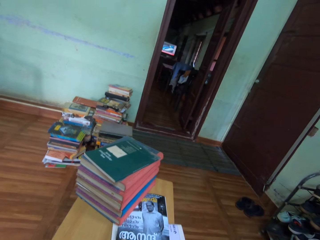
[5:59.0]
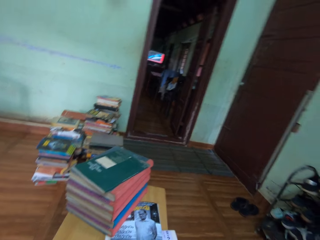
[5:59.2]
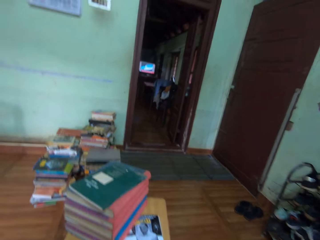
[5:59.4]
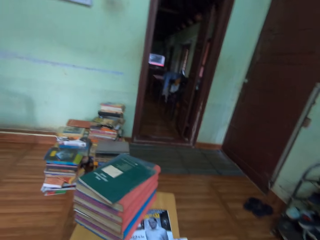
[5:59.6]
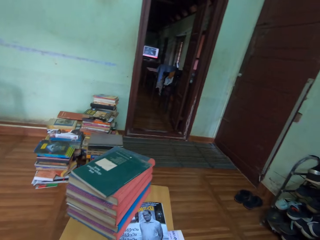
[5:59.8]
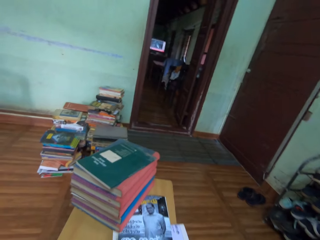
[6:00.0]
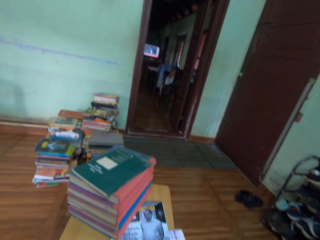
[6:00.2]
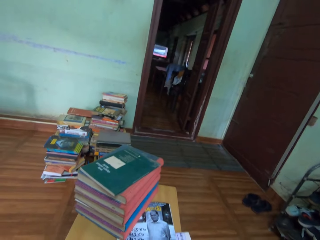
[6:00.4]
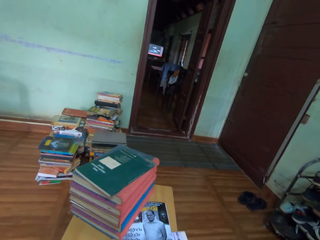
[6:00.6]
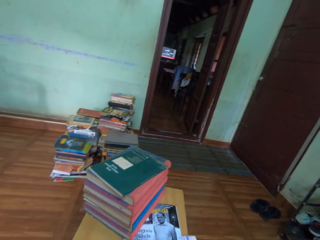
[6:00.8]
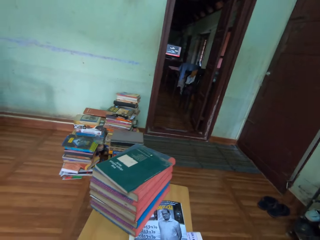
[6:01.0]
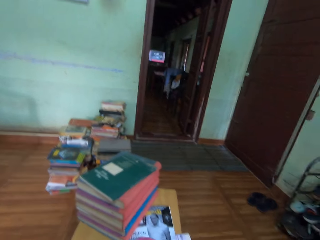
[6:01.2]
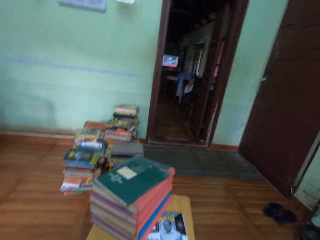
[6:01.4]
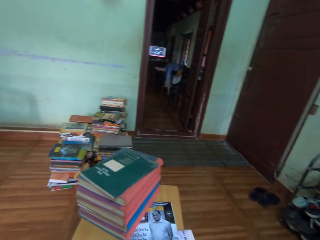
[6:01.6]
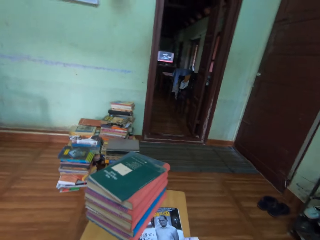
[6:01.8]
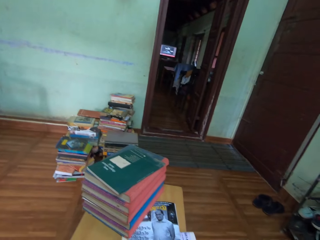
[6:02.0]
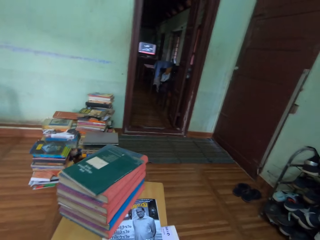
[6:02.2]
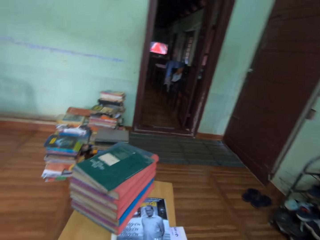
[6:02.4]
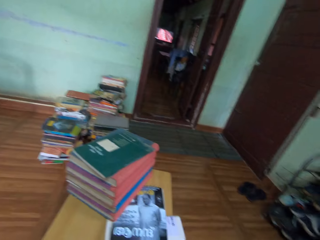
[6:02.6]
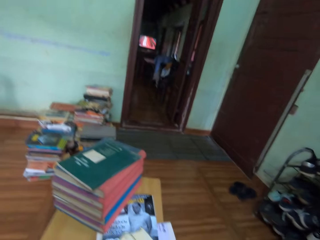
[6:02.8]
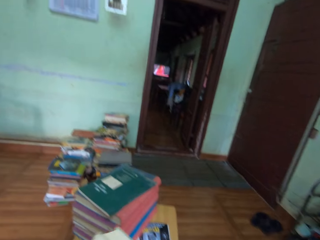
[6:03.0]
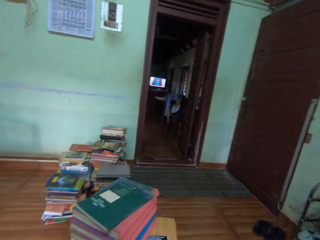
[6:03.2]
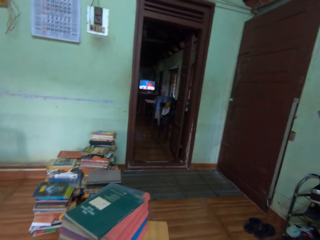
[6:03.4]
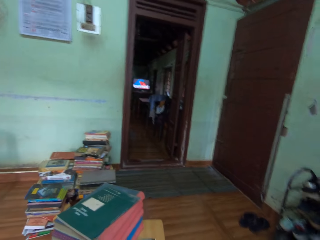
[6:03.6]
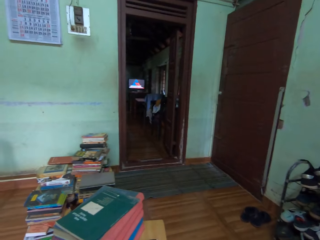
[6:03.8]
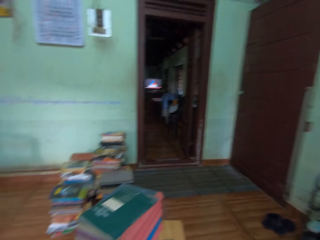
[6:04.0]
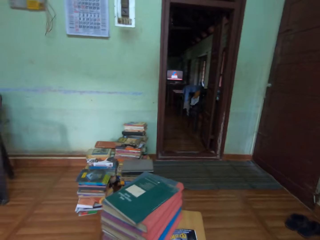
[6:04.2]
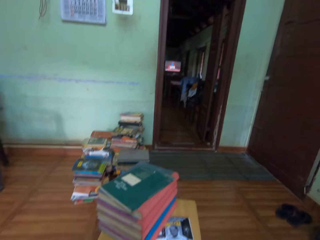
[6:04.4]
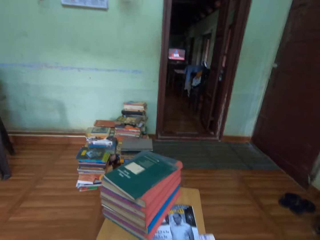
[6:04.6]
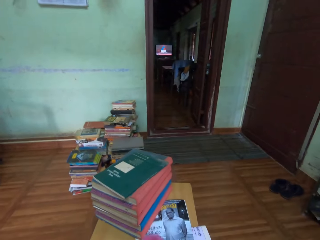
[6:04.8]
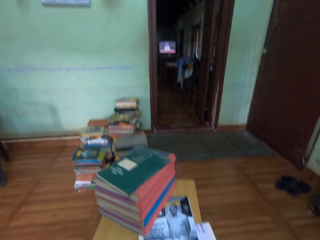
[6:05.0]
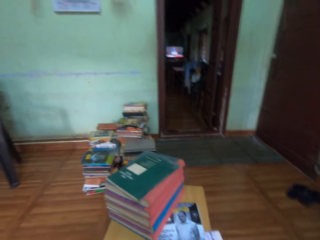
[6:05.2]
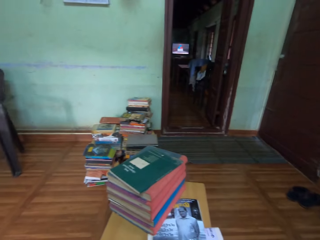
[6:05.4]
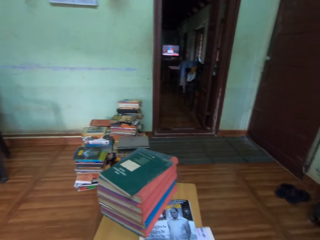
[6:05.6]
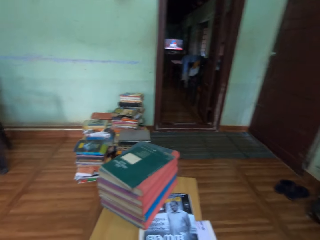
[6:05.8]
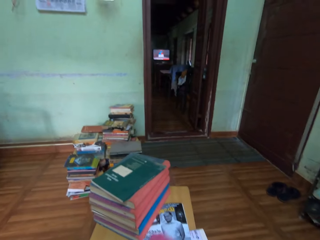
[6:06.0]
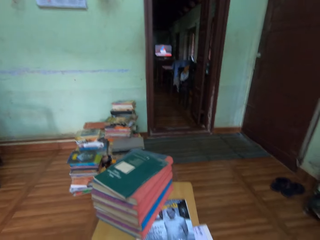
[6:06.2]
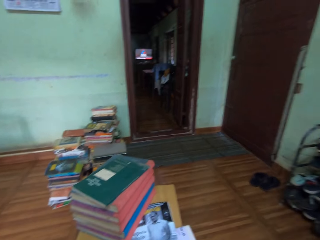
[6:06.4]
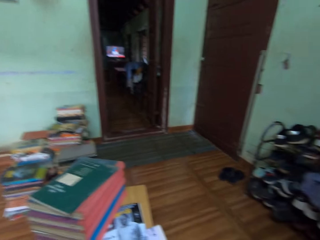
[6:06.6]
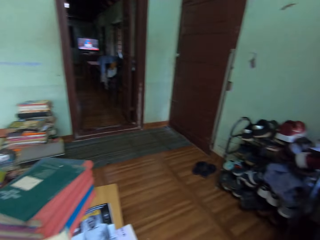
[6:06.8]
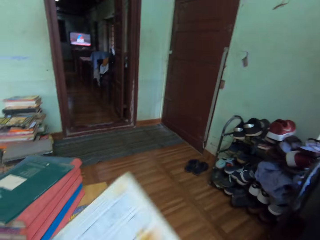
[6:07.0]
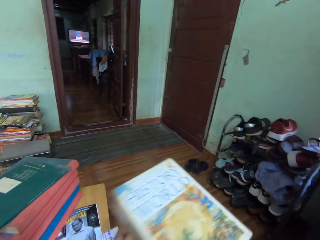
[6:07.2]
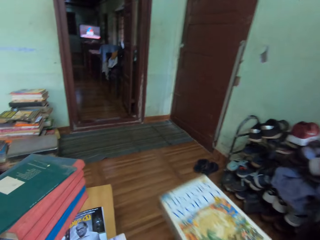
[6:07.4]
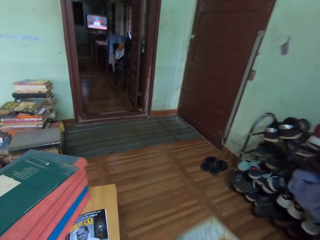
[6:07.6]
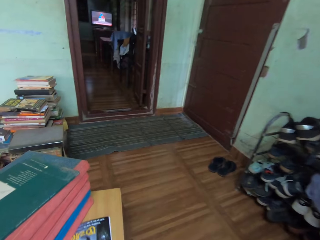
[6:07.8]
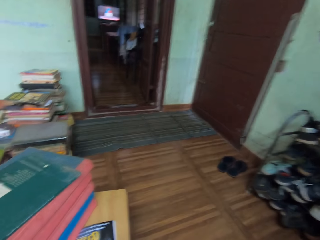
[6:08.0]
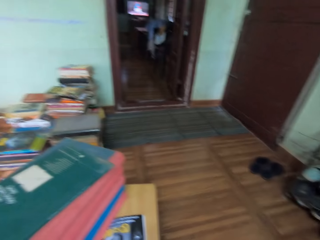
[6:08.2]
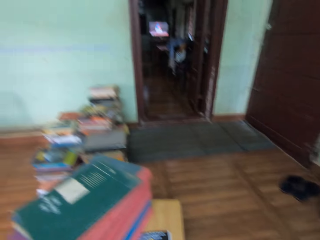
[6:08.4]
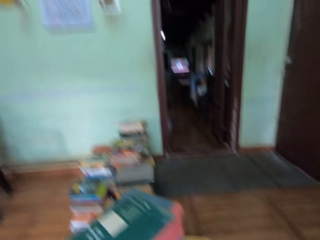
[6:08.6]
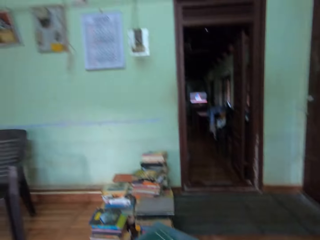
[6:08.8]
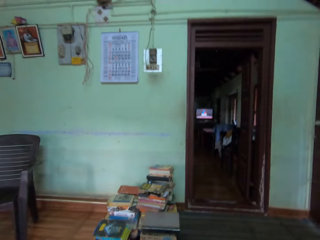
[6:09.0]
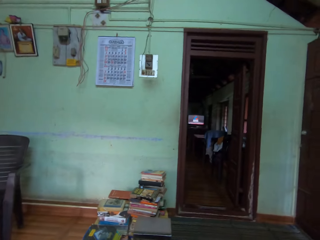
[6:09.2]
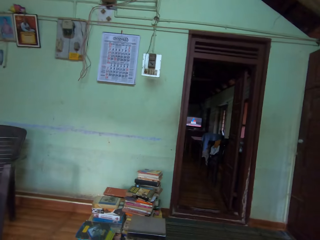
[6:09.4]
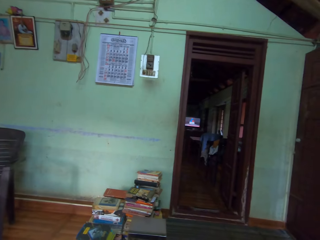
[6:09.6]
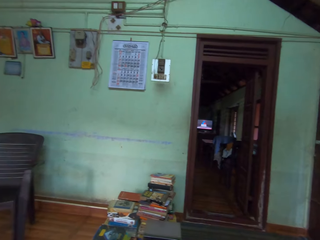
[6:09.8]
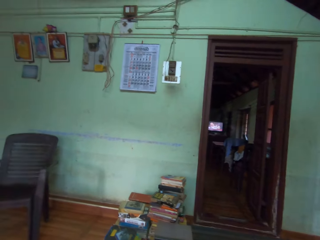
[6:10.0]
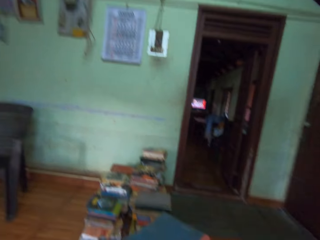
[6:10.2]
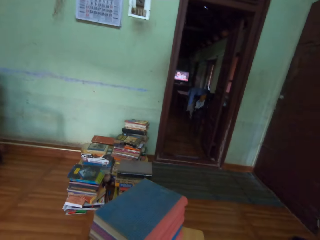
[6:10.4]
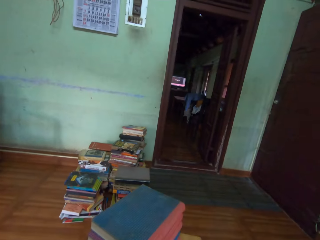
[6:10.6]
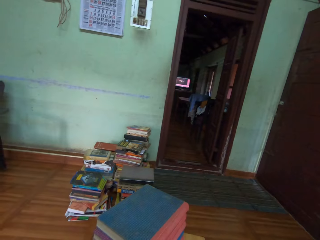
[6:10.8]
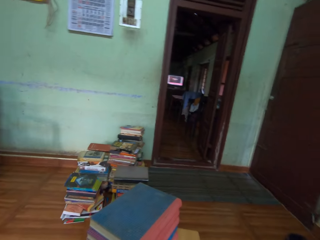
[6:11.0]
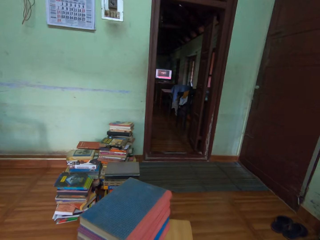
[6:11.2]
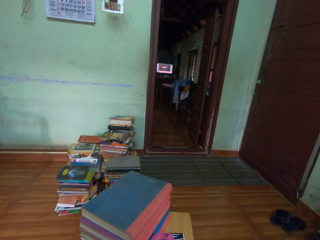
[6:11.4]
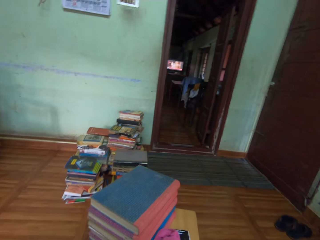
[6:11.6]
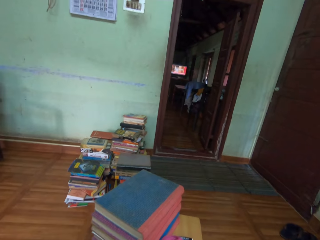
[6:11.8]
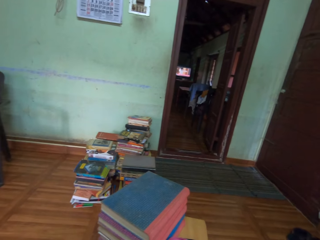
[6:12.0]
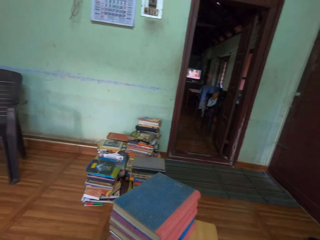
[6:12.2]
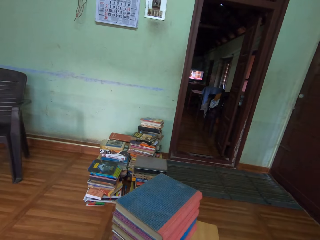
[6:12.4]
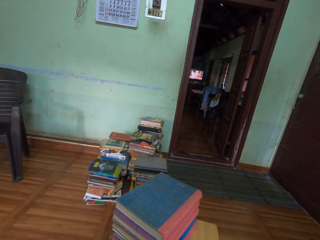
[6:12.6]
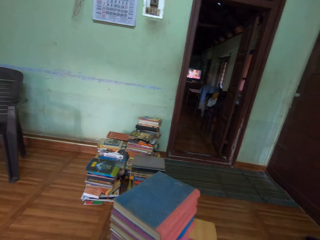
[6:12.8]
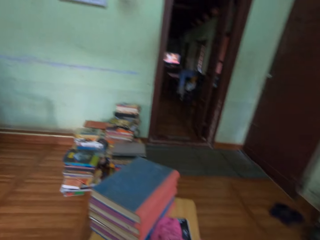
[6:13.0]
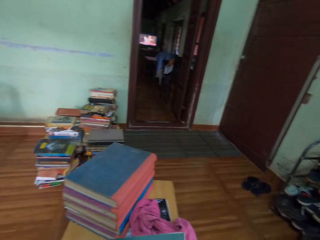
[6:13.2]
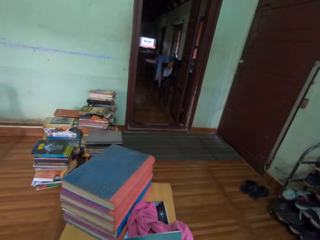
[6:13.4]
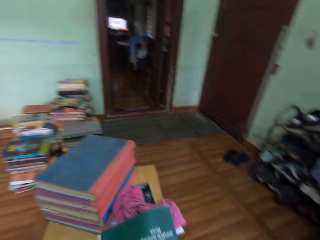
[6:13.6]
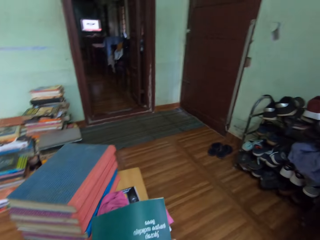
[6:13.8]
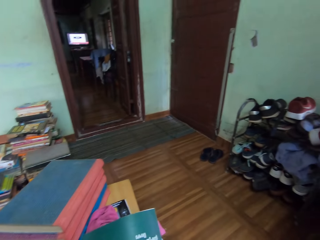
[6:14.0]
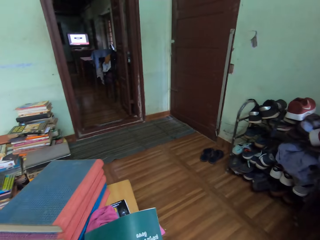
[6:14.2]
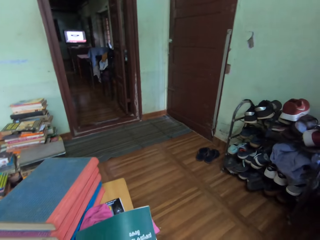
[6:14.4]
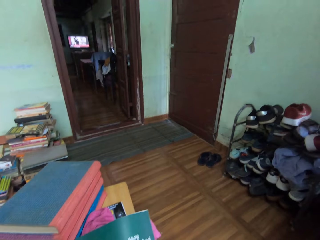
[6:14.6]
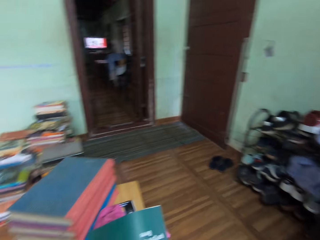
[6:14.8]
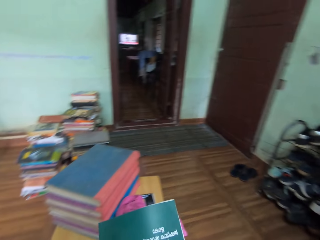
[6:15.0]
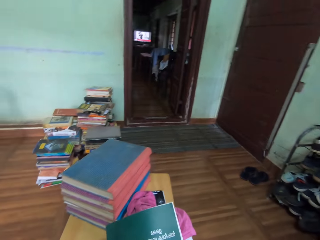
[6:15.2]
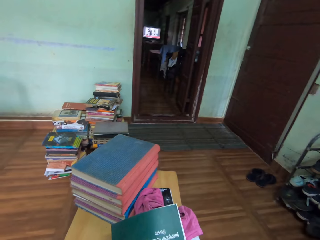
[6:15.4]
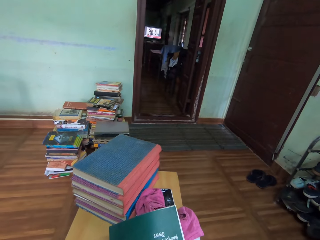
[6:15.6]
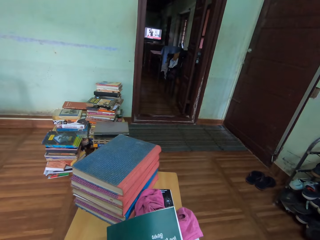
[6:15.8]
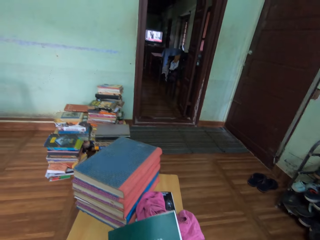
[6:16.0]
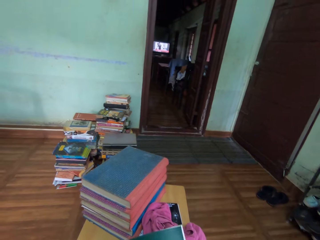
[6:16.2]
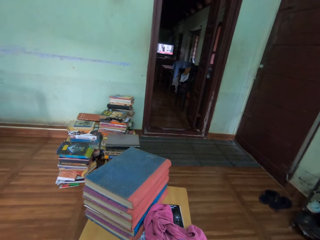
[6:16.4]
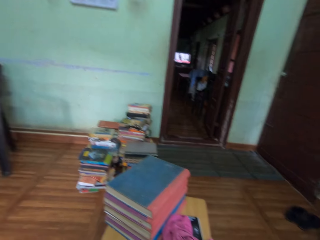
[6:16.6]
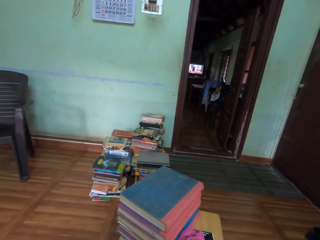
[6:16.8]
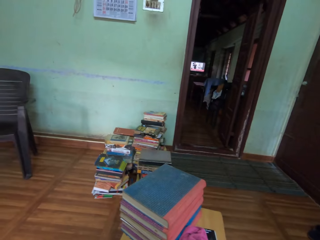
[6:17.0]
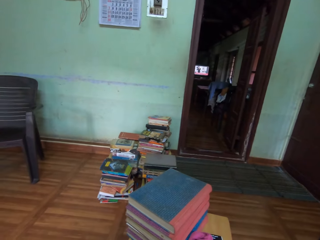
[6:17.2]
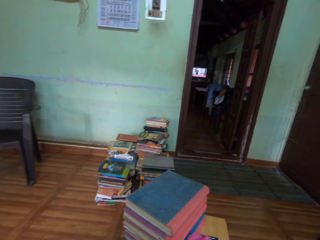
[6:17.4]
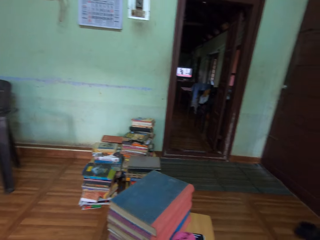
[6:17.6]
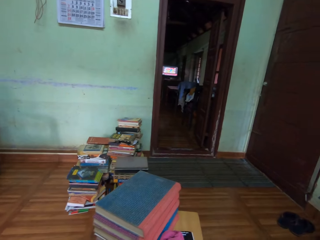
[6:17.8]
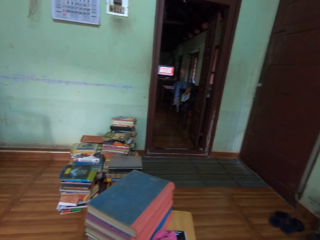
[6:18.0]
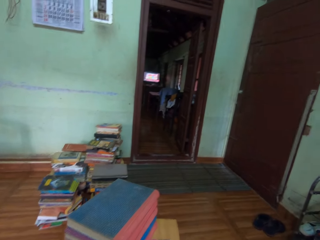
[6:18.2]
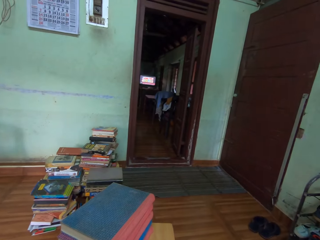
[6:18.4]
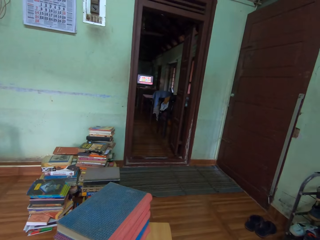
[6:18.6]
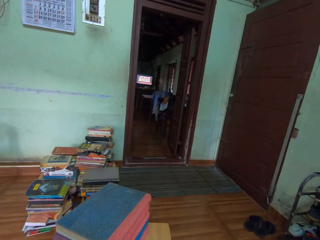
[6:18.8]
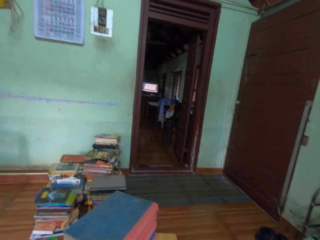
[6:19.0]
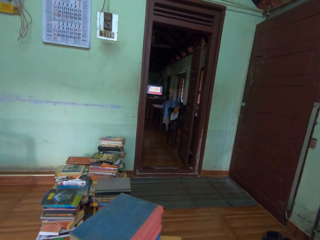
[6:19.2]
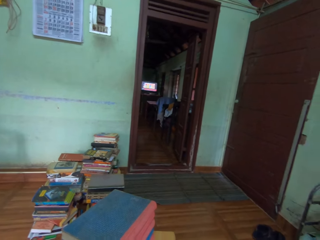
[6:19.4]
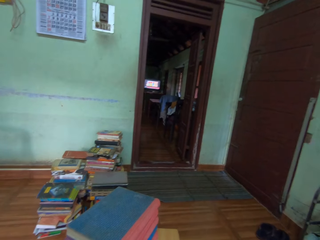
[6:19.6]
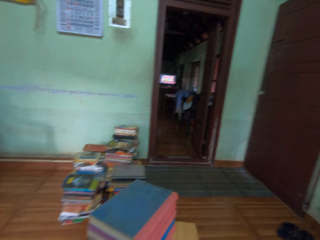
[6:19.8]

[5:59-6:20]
The camera wearer drops the book on the floor with her right hand. She picks up a book. She flips the pages of the book with her right hand. She stares at the book.
